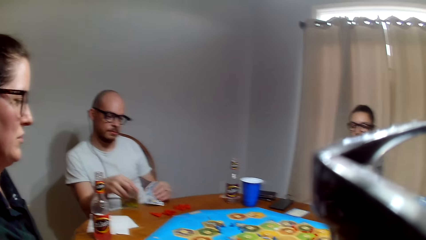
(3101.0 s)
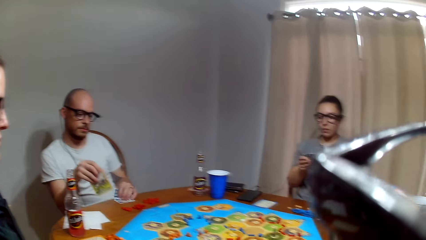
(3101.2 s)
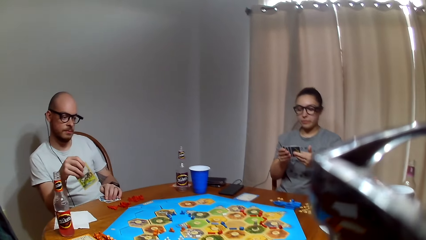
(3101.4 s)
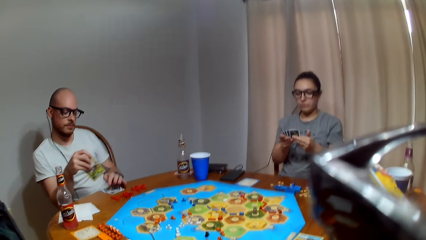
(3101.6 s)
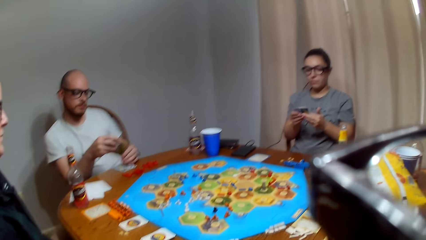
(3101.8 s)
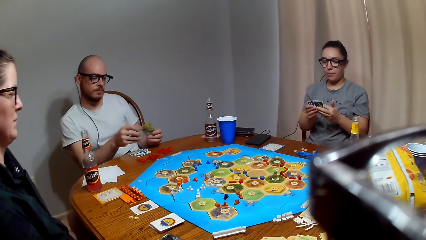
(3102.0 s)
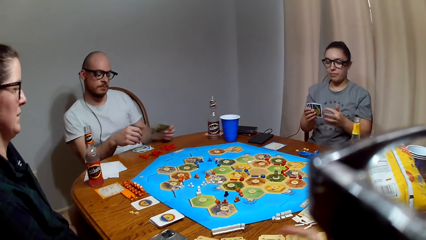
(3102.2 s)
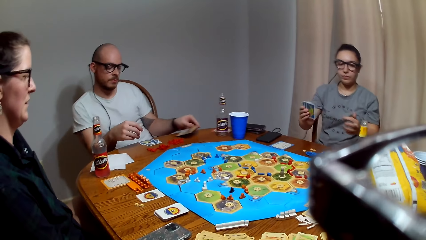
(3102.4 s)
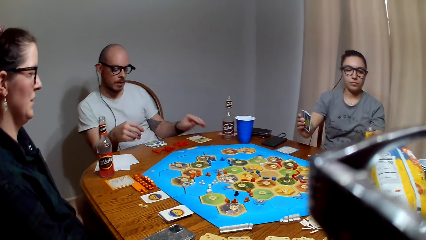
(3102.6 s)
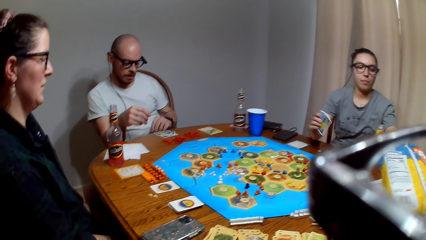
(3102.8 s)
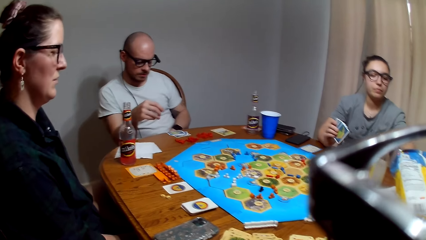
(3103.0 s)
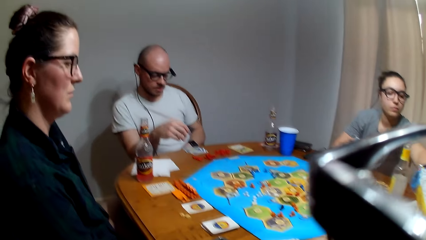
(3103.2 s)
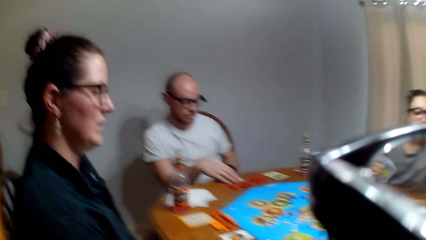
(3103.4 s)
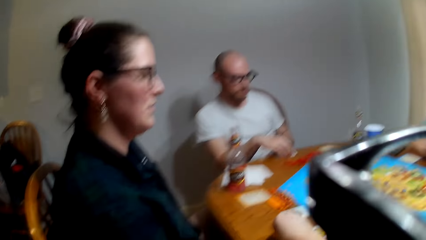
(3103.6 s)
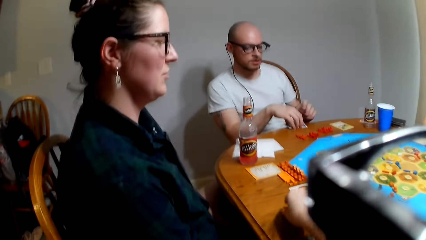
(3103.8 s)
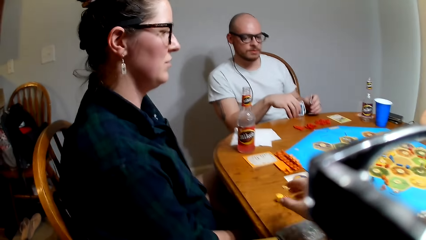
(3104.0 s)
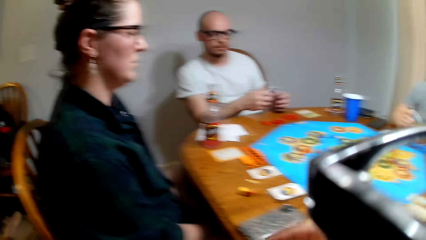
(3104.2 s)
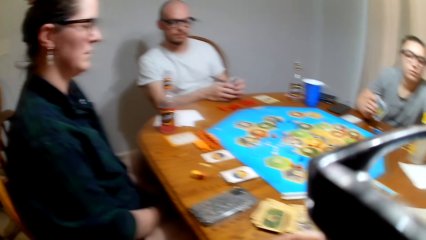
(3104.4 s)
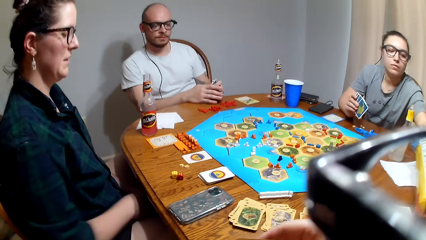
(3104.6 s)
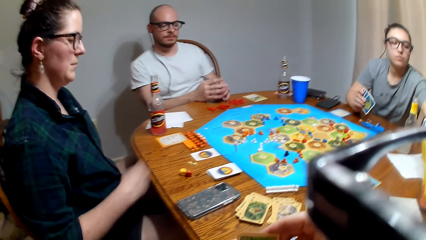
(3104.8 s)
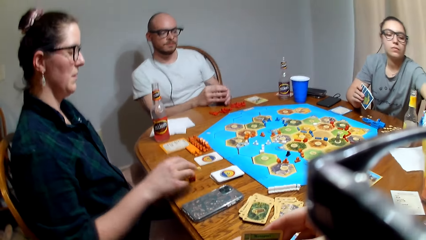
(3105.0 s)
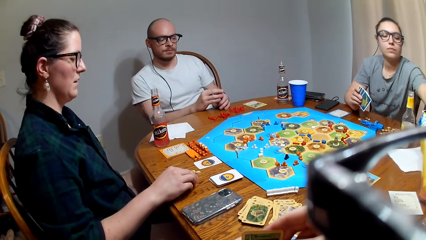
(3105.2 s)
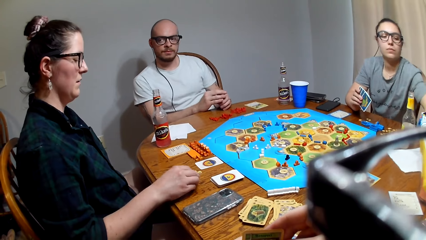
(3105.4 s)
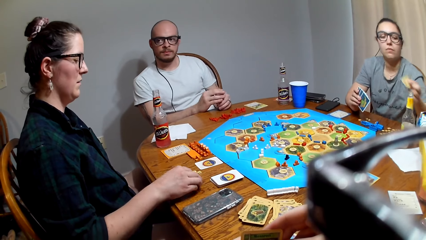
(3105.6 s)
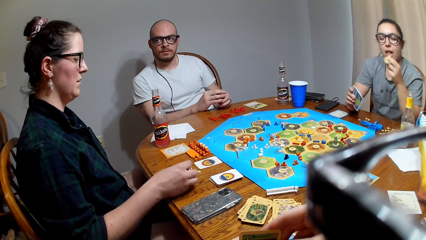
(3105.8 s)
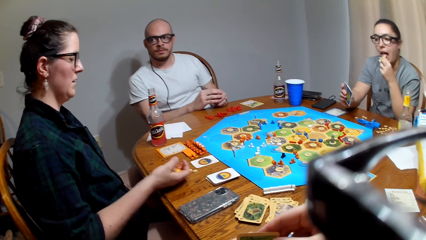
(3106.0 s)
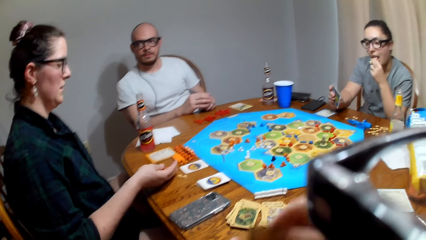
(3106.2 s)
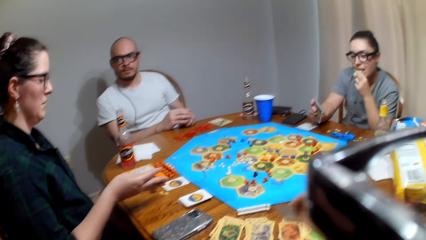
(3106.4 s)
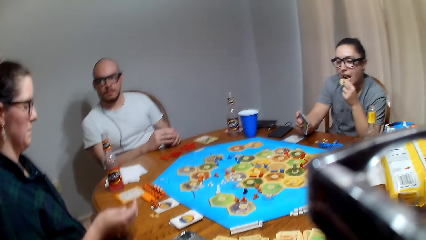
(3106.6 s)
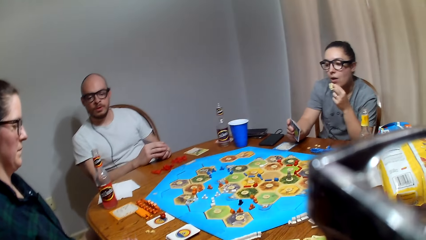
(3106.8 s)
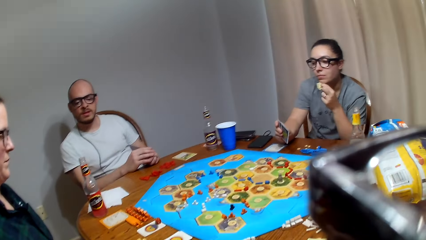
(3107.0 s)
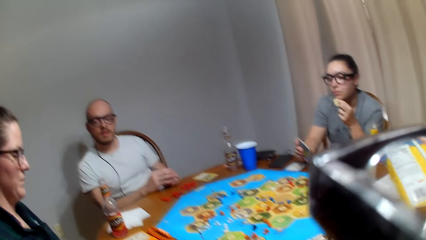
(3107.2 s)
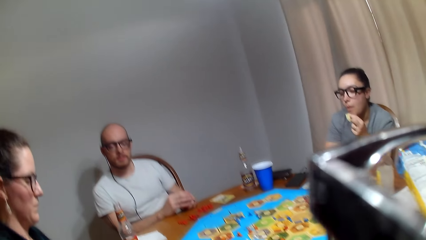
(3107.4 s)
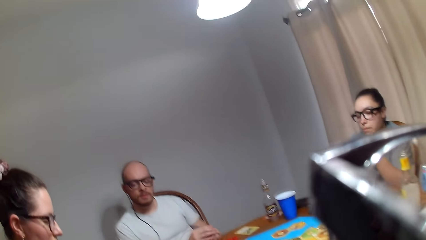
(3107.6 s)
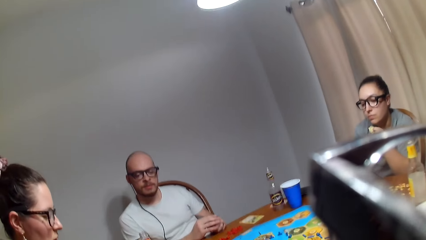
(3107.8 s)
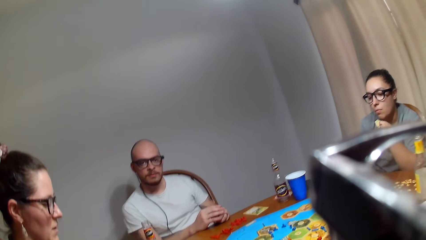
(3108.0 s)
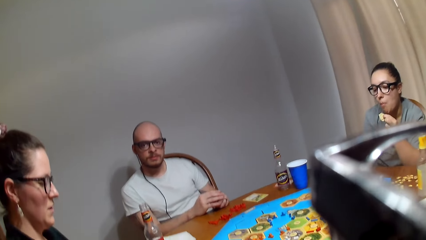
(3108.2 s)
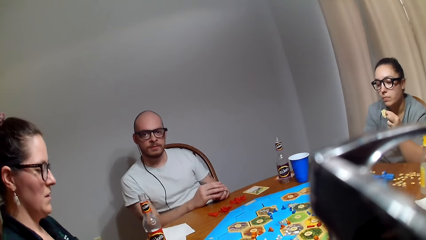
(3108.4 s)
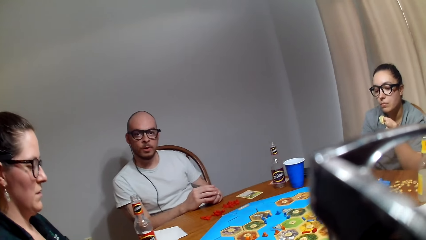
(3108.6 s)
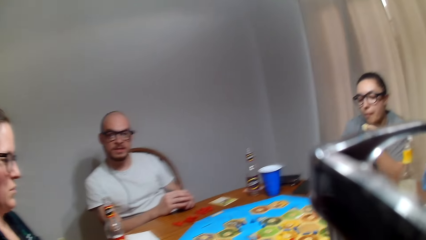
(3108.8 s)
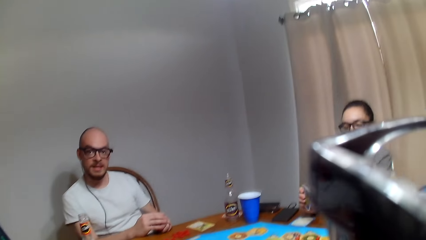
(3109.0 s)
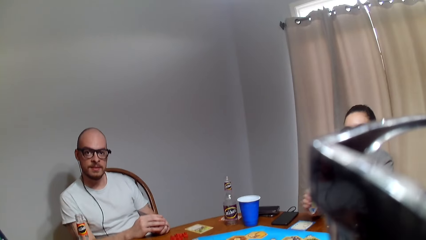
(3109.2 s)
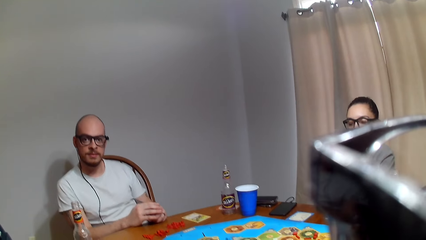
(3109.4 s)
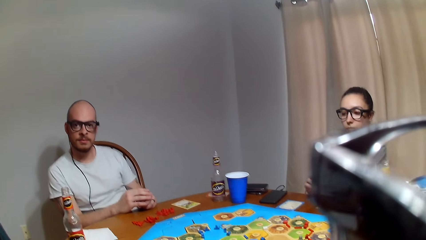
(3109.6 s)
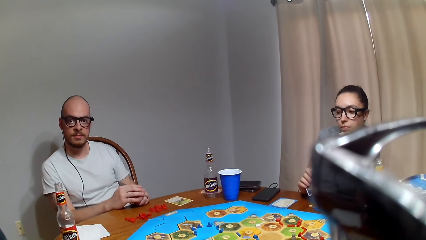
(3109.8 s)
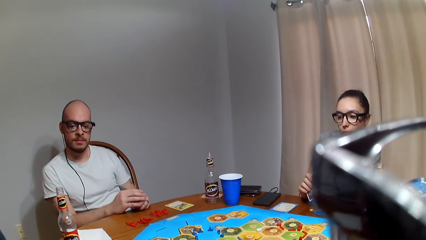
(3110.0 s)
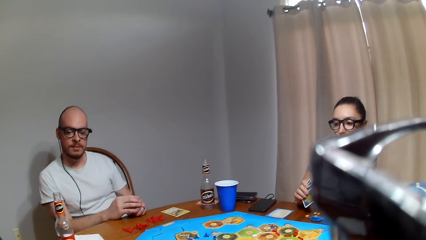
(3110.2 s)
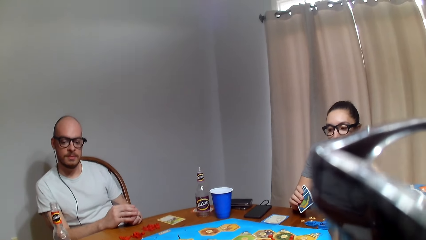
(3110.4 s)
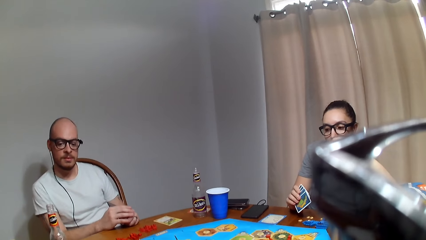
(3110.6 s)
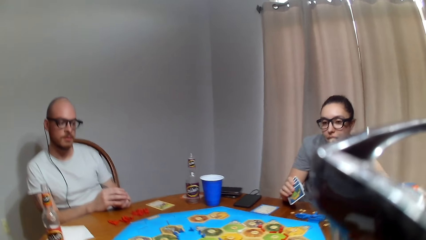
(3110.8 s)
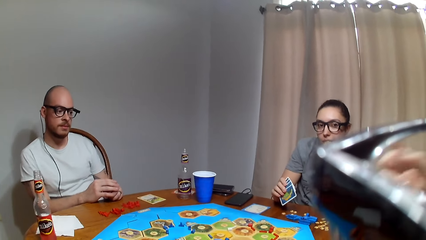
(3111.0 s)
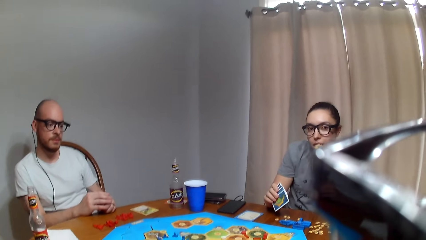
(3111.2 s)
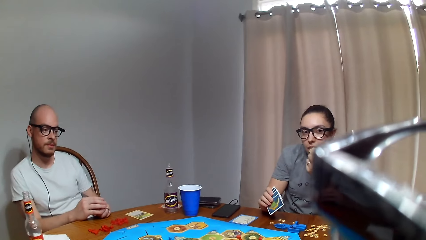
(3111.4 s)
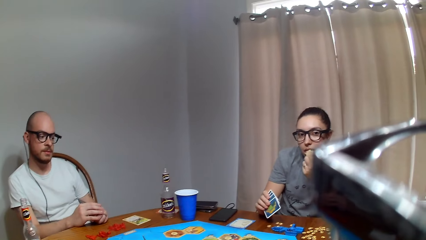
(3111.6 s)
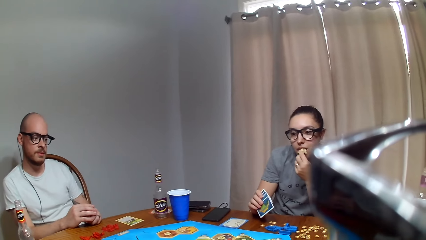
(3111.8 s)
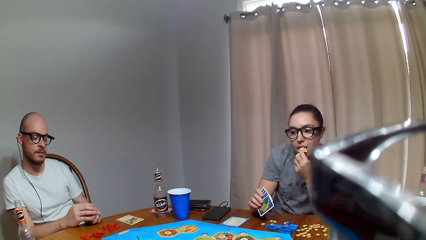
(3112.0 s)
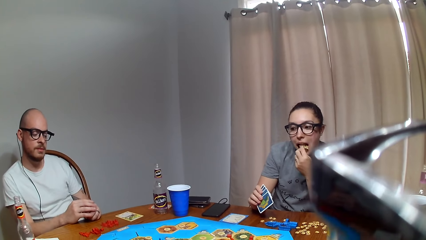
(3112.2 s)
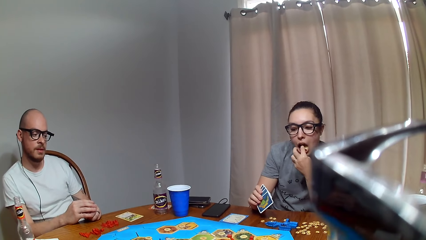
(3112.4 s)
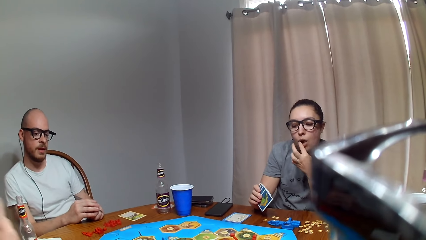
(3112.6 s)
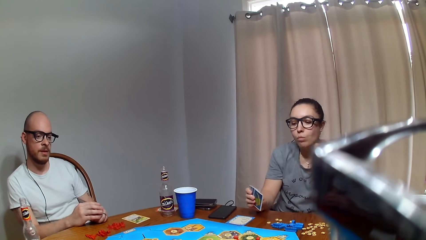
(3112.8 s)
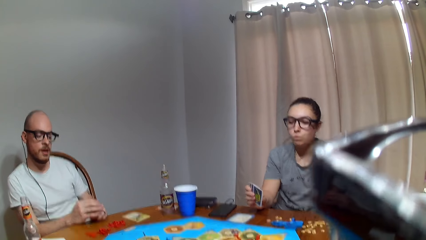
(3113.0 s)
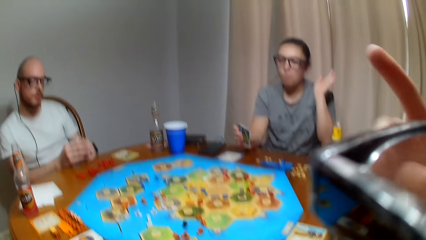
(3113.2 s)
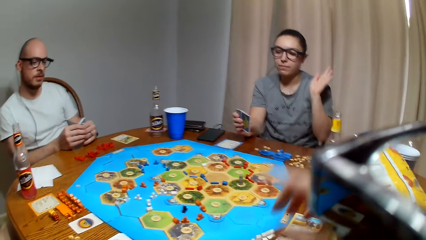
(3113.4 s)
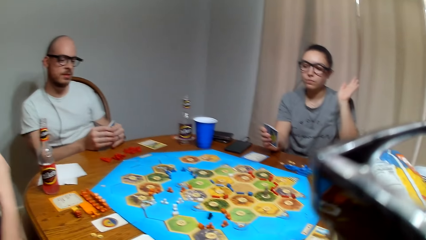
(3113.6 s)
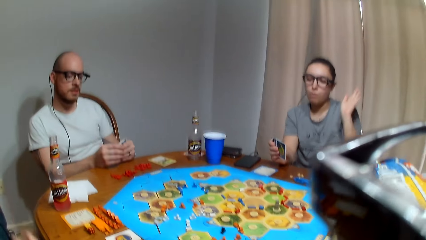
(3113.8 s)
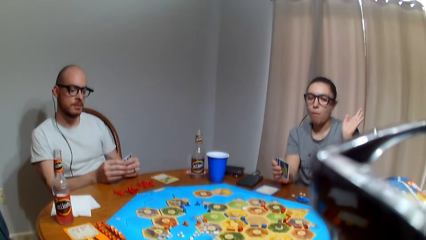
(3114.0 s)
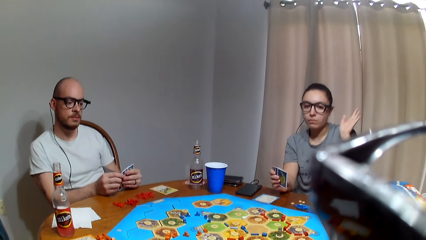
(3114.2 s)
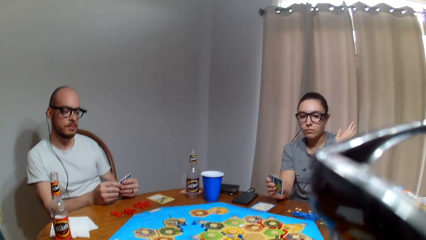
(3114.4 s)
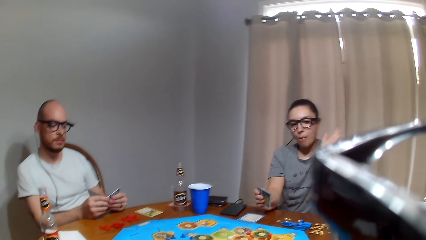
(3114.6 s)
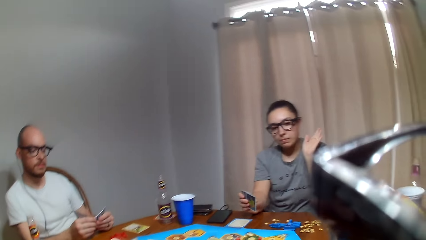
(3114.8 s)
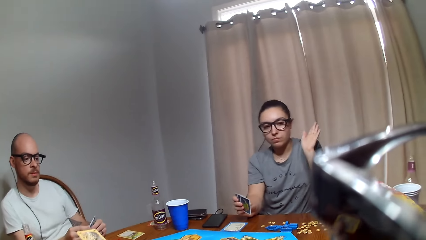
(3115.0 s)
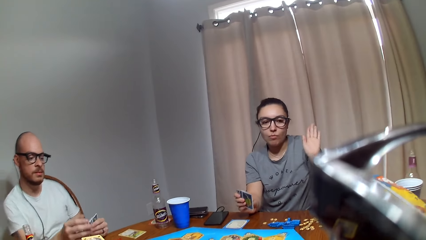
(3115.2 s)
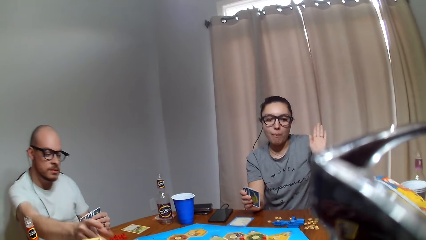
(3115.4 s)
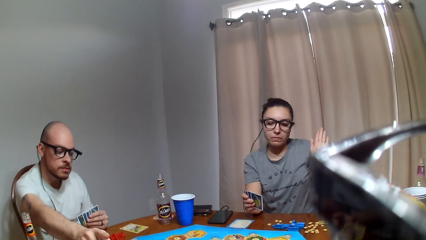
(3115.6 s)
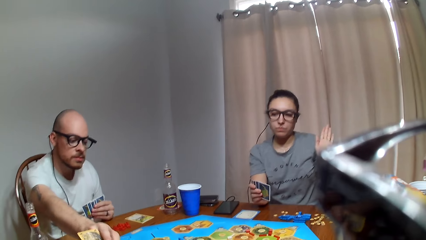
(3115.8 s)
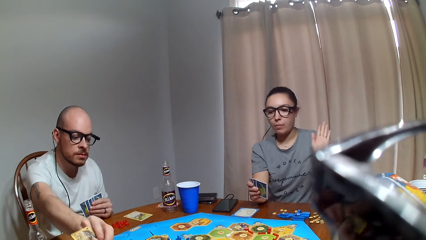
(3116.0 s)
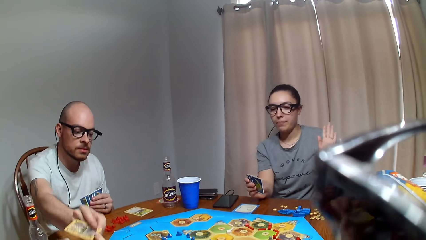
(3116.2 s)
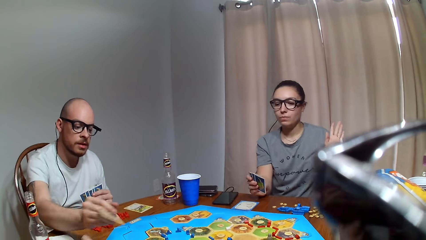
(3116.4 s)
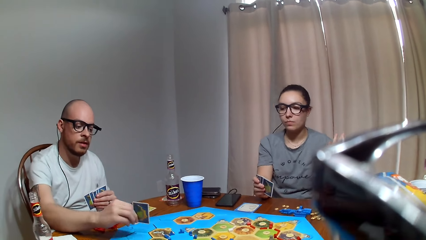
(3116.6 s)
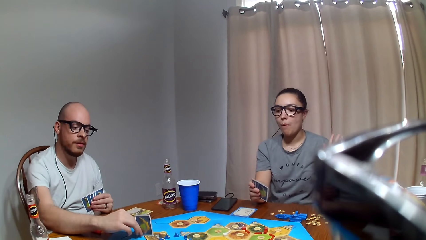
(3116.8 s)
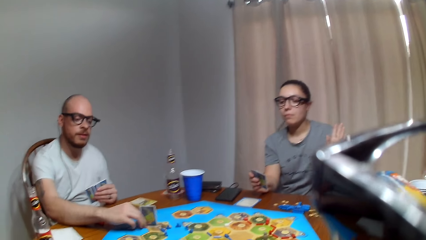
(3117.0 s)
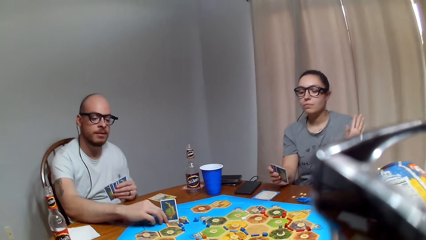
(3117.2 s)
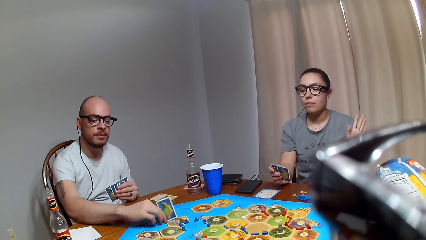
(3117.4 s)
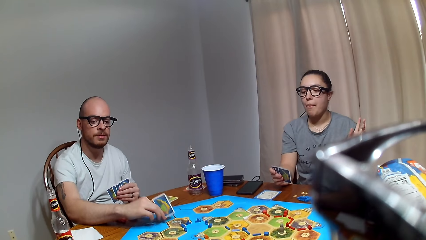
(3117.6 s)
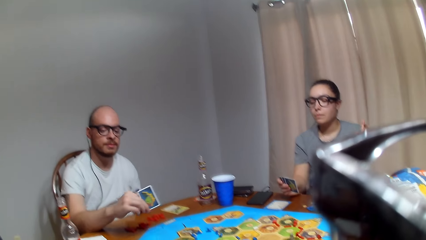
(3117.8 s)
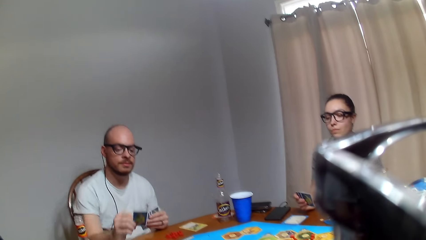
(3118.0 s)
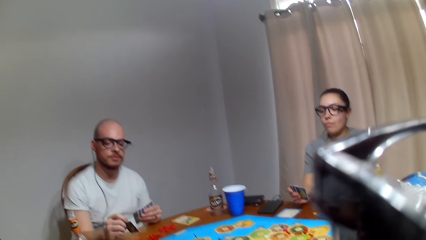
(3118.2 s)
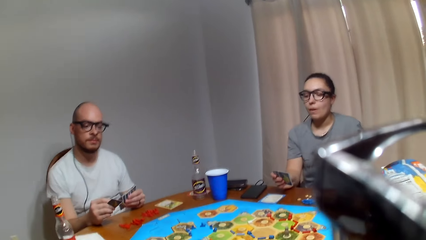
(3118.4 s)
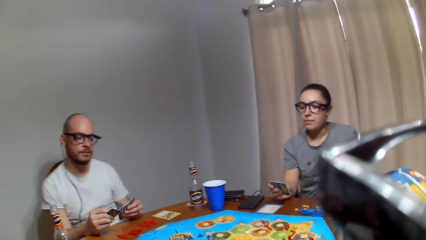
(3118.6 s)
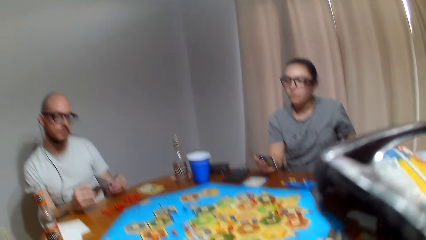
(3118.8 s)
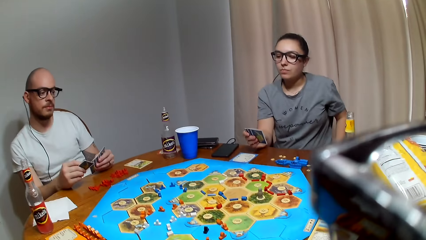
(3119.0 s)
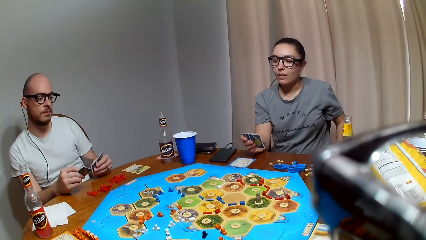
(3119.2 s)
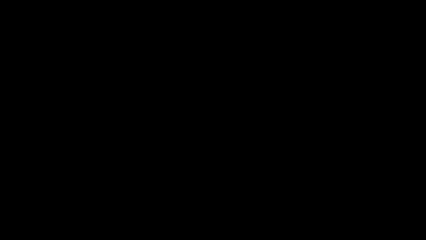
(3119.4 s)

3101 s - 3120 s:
A man picks a card from the table. The man places the card on the table. The camera wearer places dice on the table. A lady picks dice from the table. The lady picks a snack from a paper bag. Another lady drops dice on the table. The first lady eats the snack. The camera wearer gives a card to the man.
